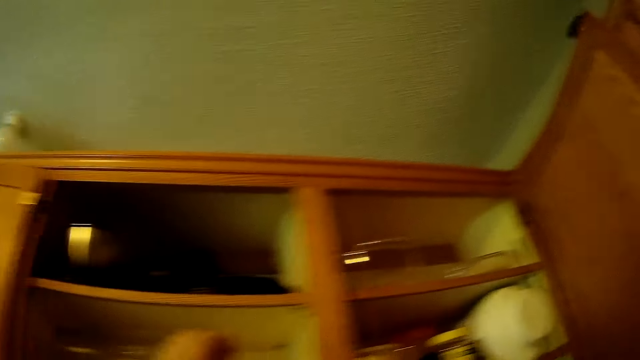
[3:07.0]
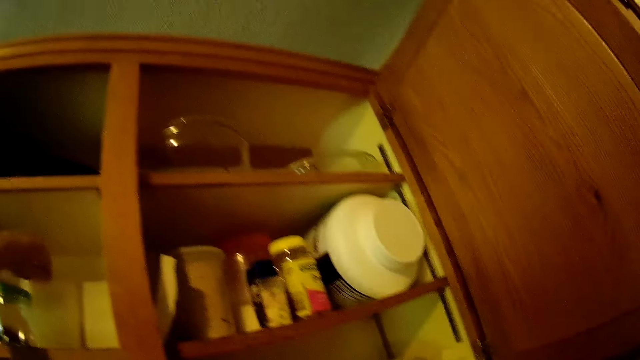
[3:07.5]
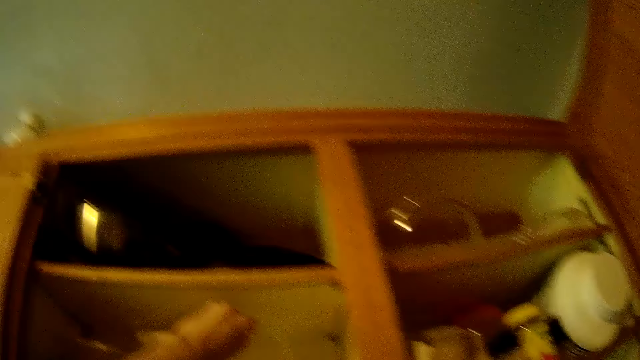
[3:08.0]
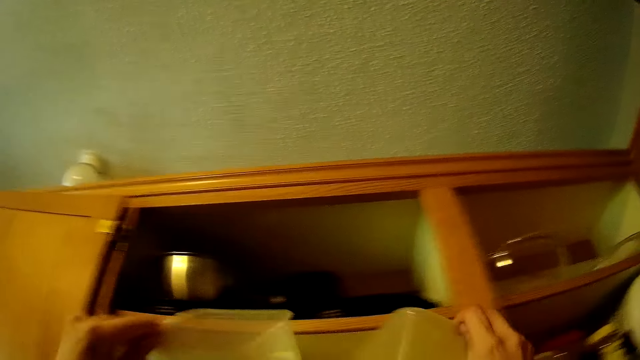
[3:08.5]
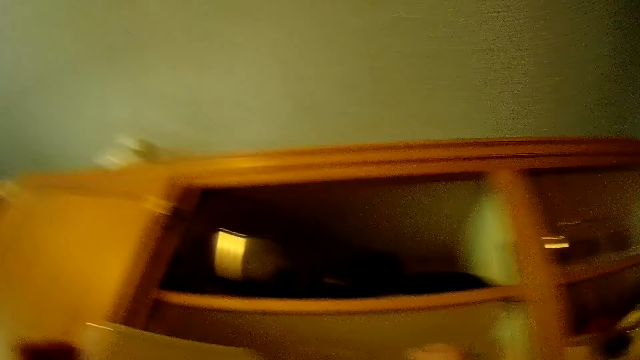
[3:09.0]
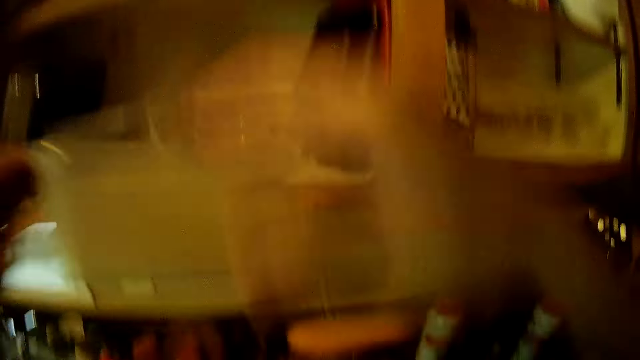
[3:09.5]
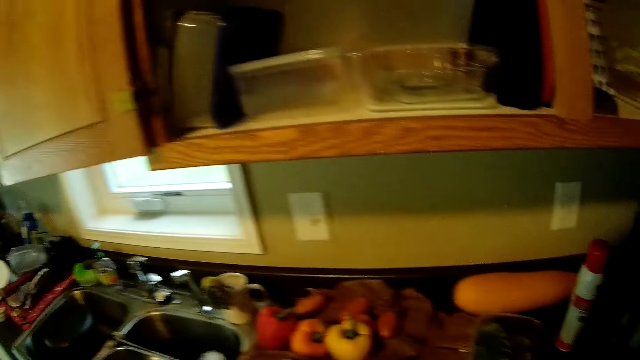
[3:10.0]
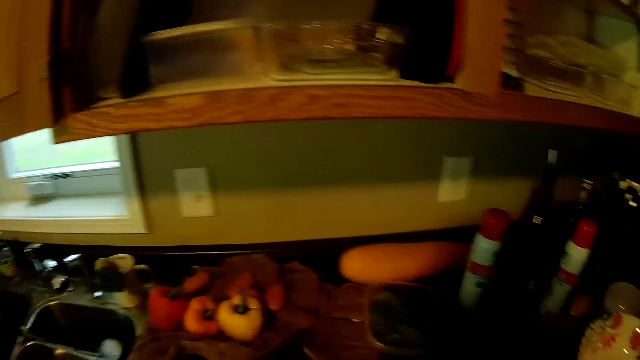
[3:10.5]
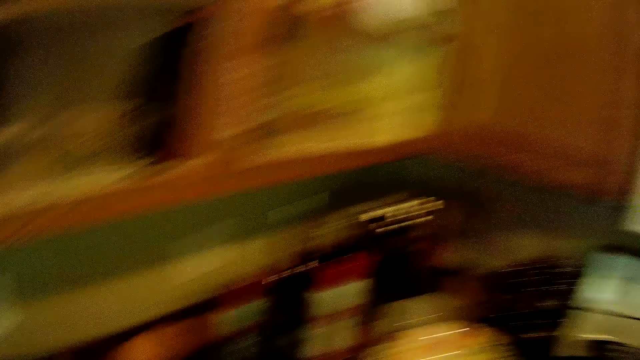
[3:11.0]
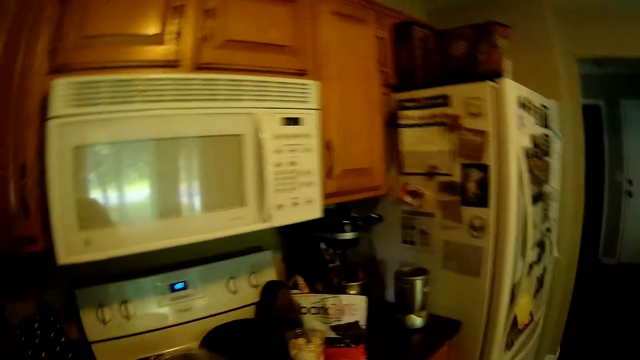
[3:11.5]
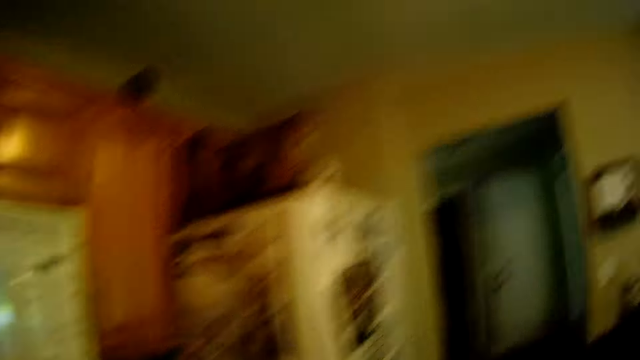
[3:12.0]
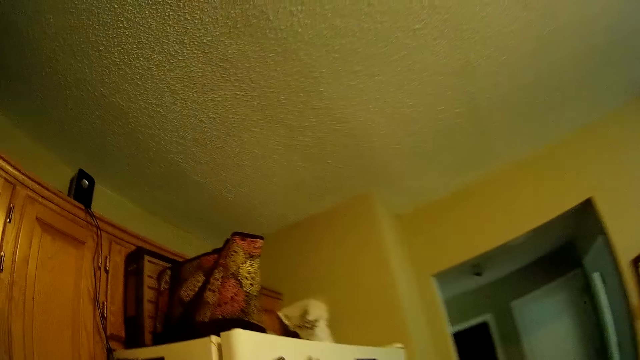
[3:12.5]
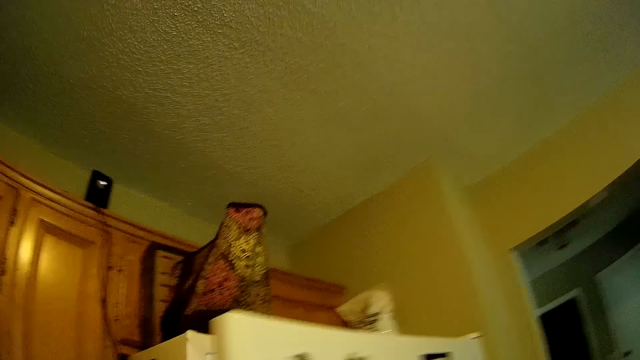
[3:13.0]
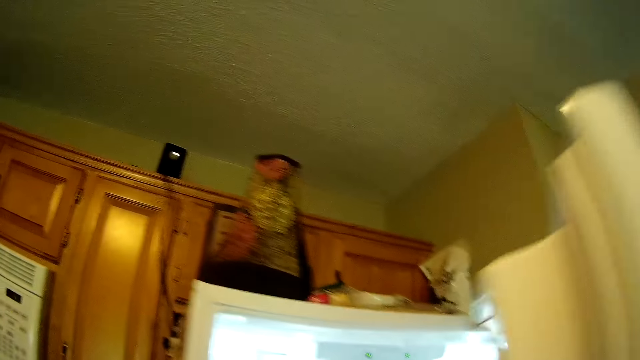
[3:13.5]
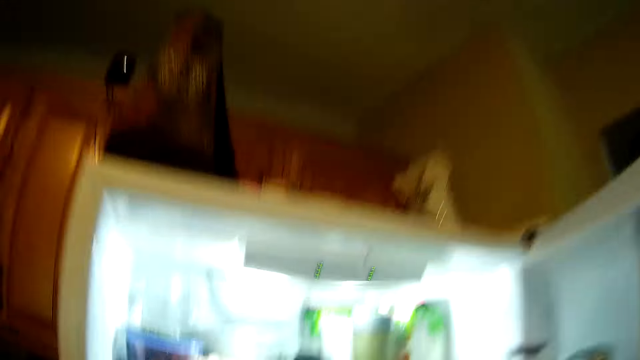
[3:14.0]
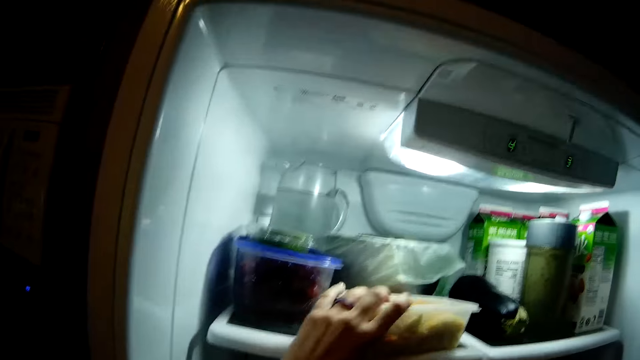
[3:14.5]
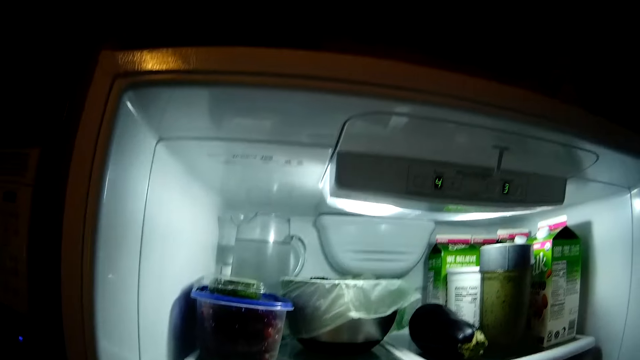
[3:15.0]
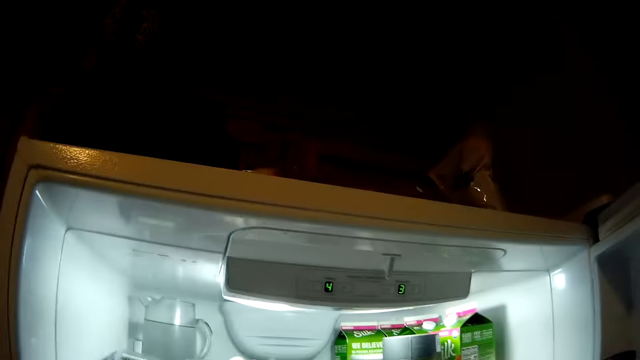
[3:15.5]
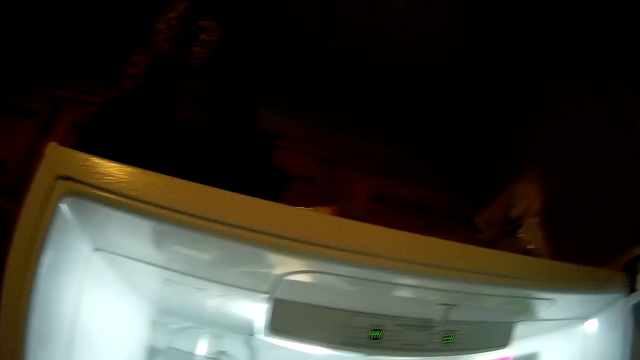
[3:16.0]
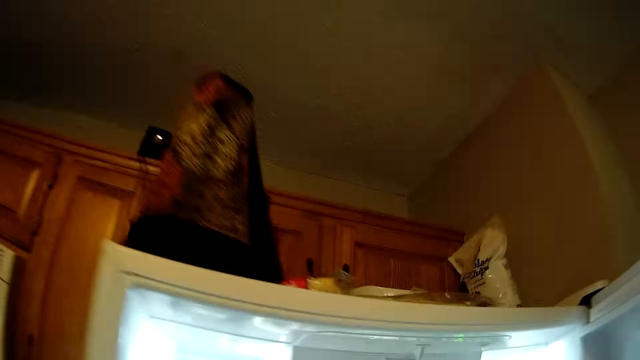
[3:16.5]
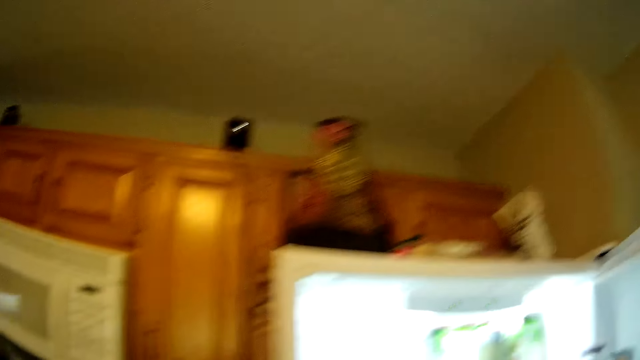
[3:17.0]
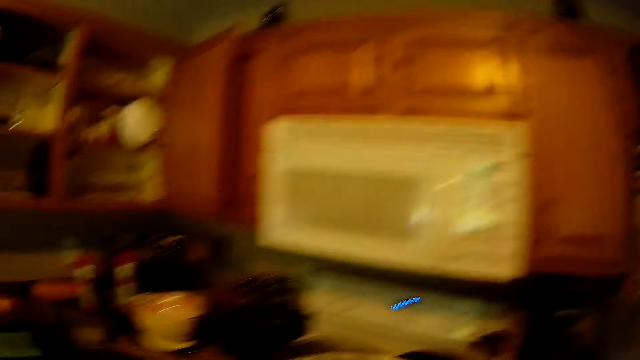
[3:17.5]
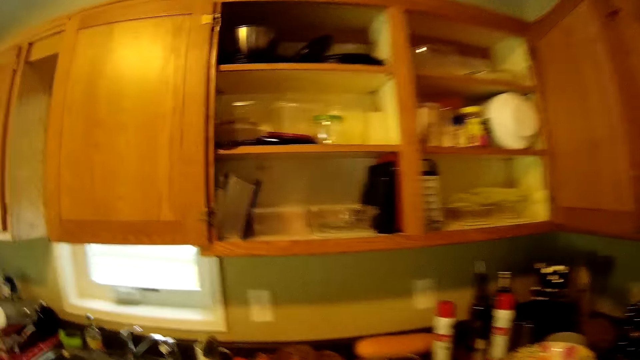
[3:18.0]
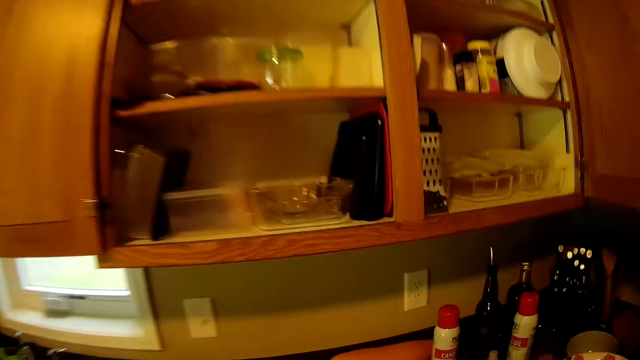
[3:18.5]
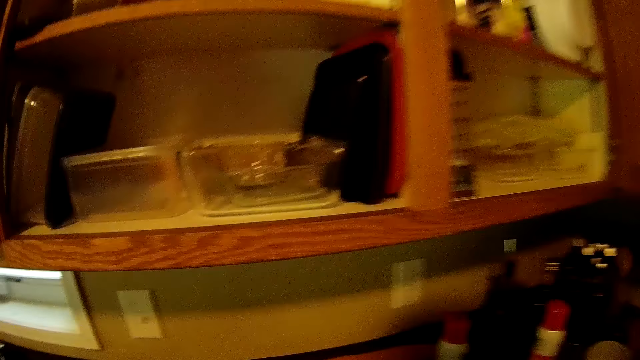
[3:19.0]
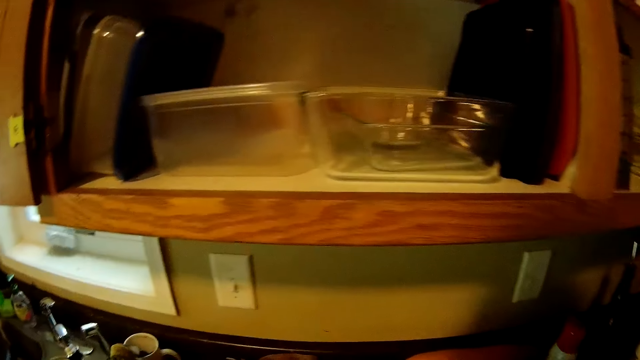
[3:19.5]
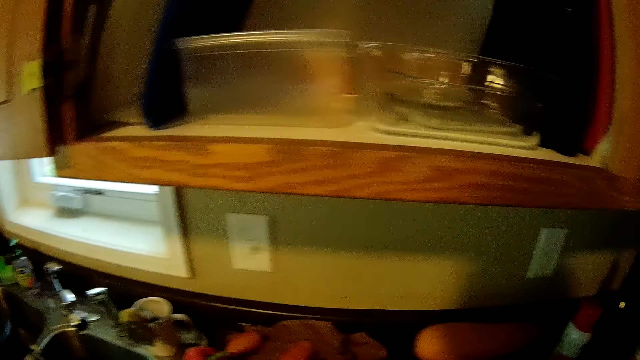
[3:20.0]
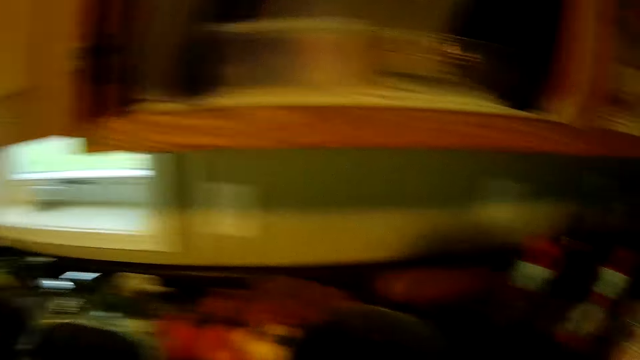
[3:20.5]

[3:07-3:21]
The camera wearer removes a tin from the shelf. She changes the plastic container from the cupboard. She walks around the kitchen. She opens the fridge. She removes a container from the fridge with her left hand. She walks around the kitchen. She closes the fridge.

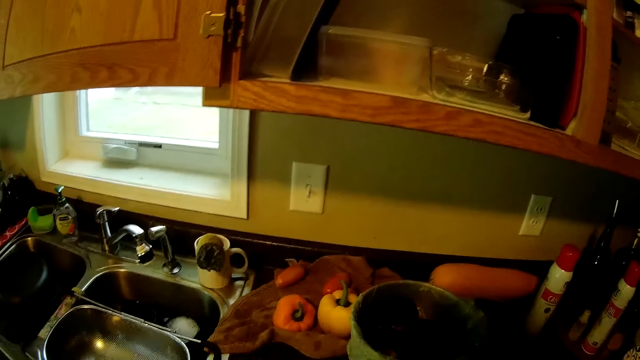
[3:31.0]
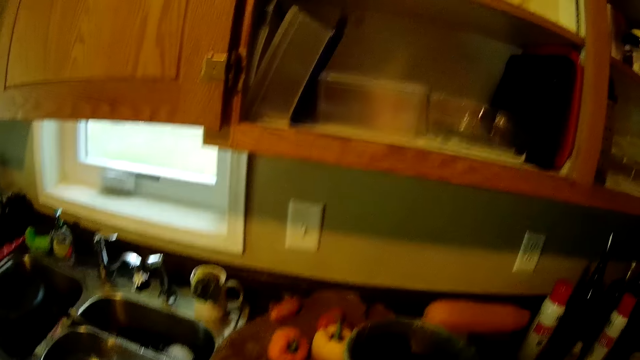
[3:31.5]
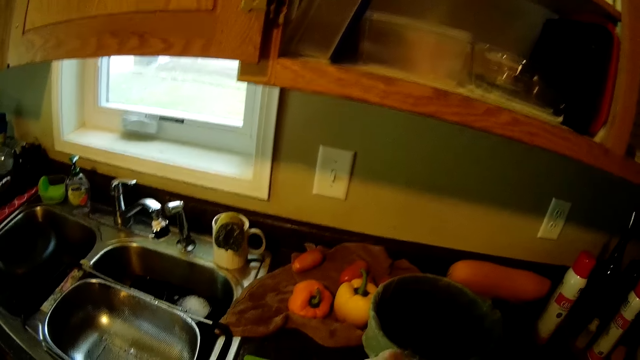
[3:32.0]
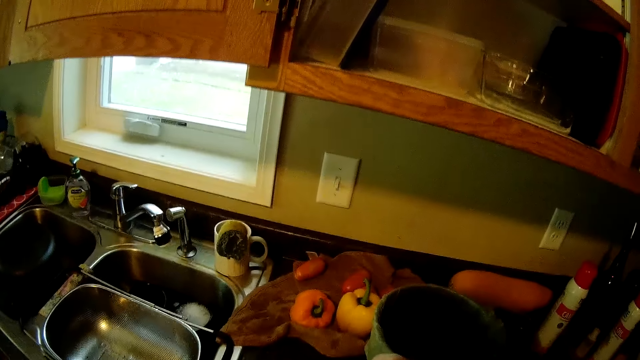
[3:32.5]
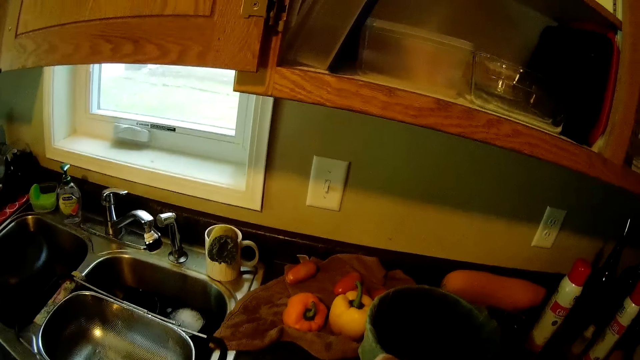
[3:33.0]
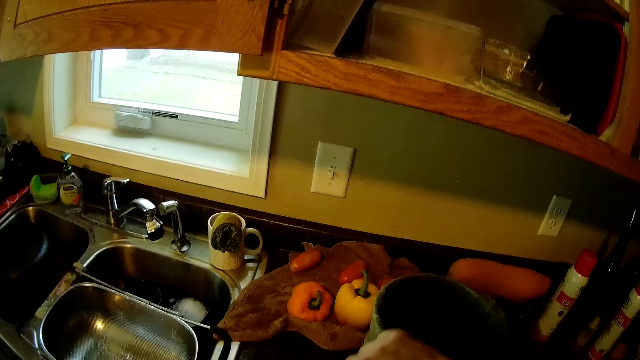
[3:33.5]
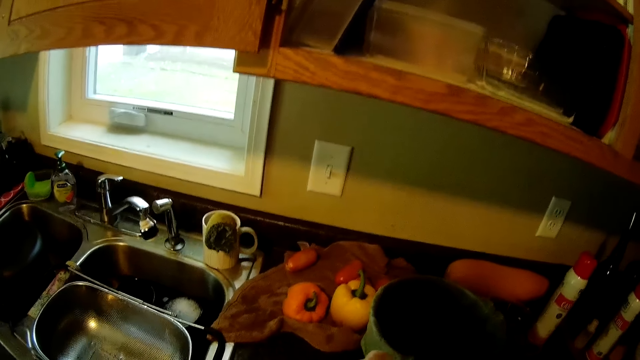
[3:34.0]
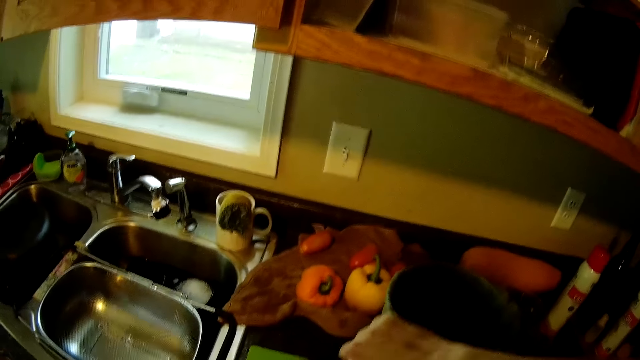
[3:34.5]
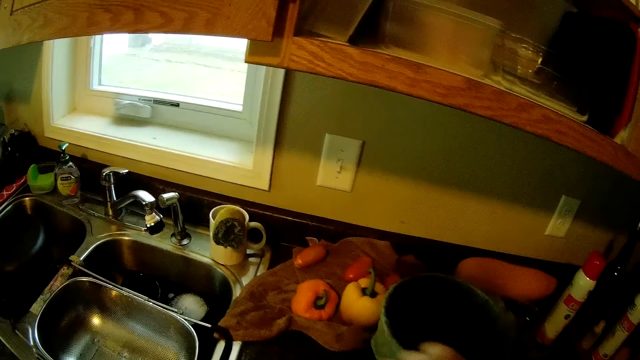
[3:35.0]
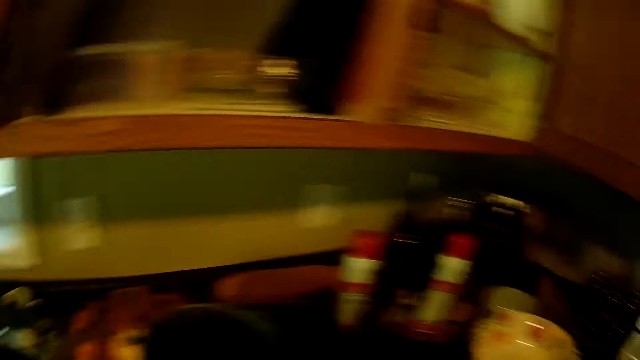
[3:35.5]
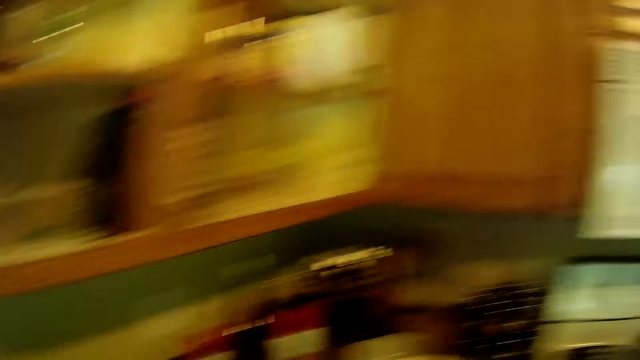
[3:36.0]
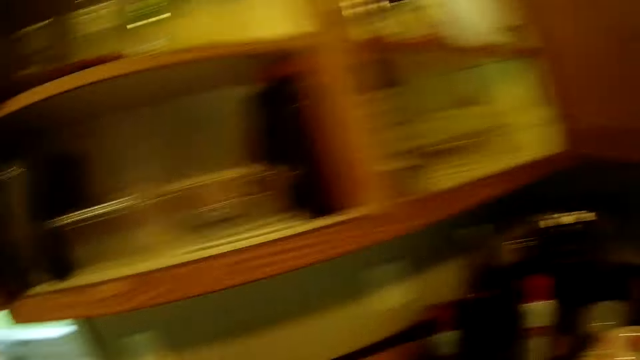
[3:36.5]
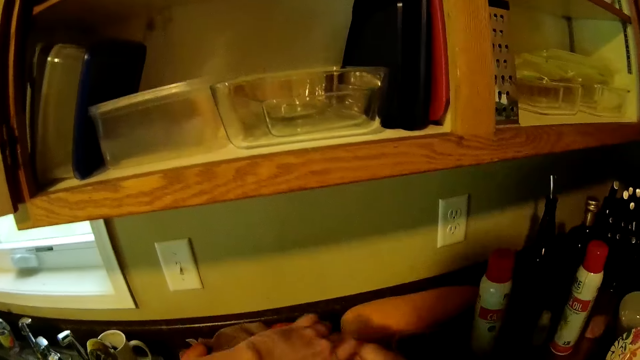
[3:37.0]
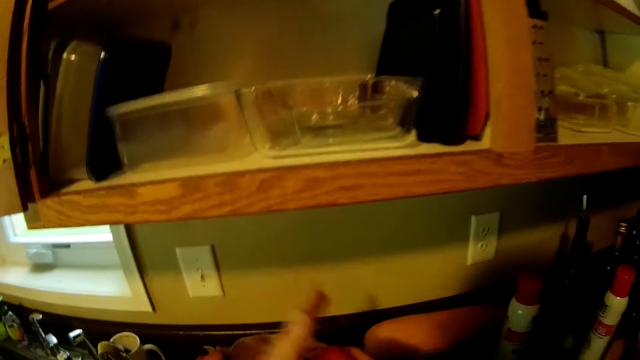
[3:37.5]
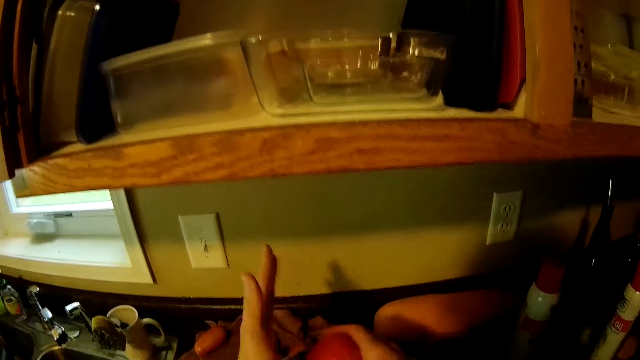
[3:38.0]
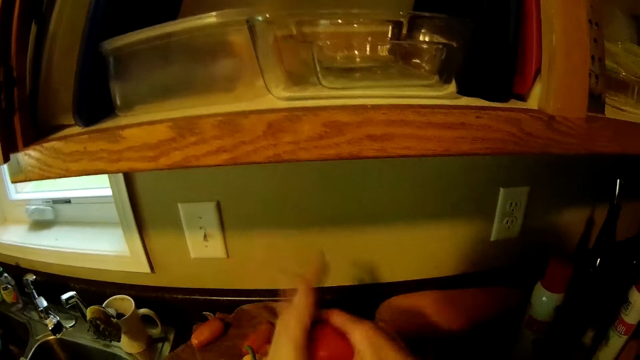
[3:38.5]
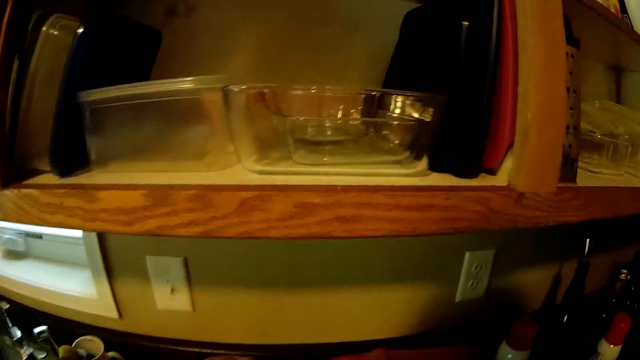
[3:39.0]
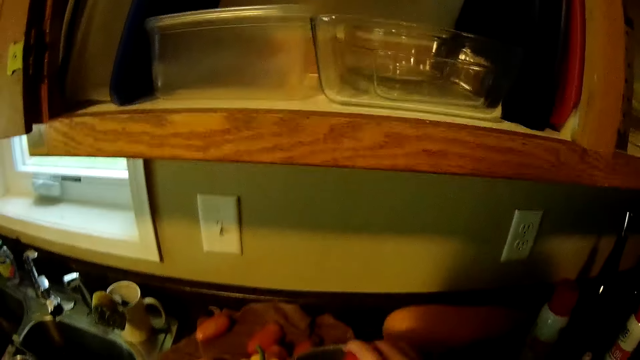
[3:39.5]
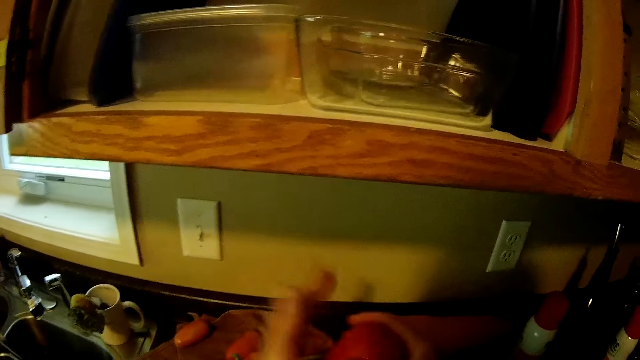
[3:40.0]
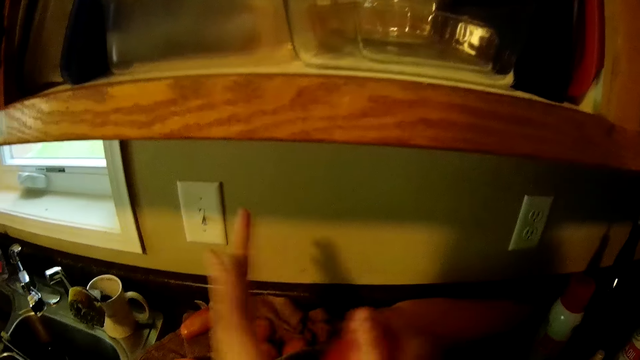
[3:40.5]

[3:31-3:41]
The camera wearer removes the seed from a red ball pepper with a knife. She removes the seed from the red ball pepper with her hands into a plastic bag.
